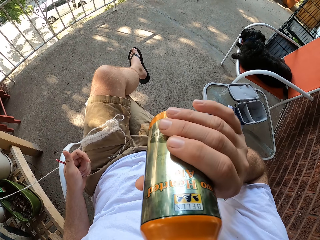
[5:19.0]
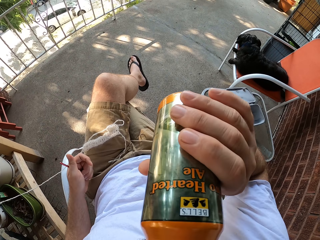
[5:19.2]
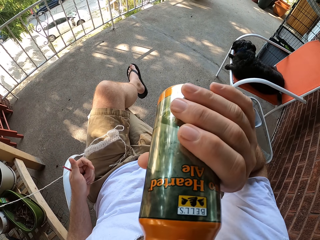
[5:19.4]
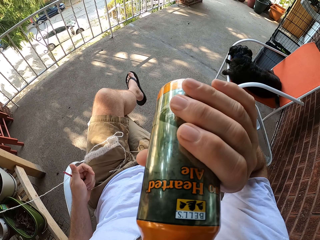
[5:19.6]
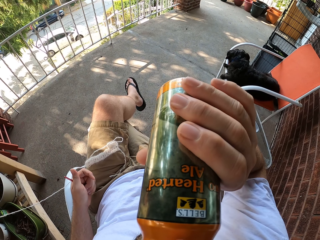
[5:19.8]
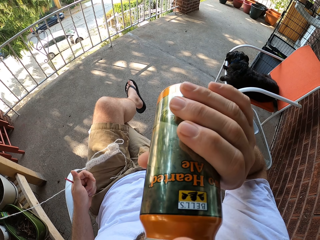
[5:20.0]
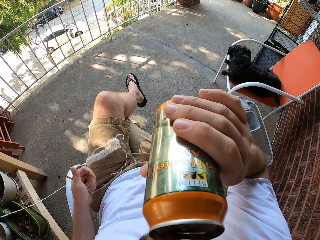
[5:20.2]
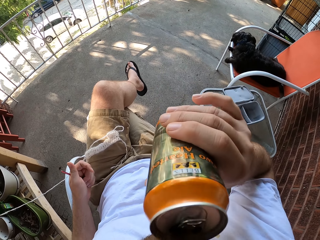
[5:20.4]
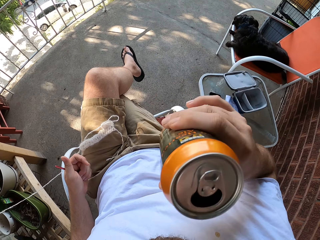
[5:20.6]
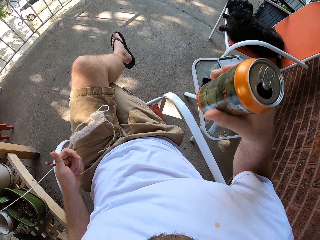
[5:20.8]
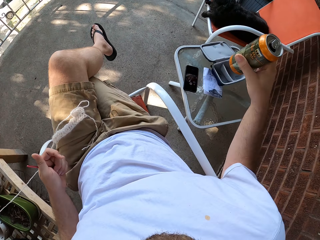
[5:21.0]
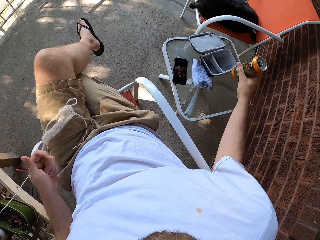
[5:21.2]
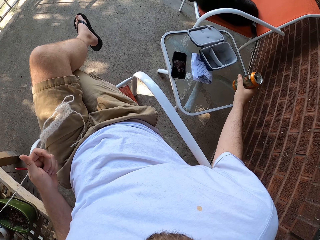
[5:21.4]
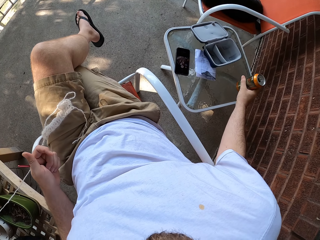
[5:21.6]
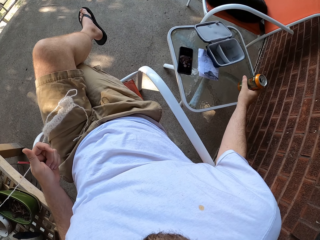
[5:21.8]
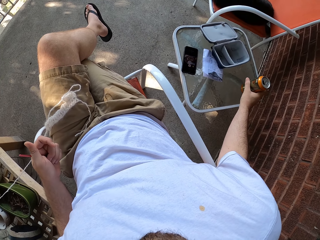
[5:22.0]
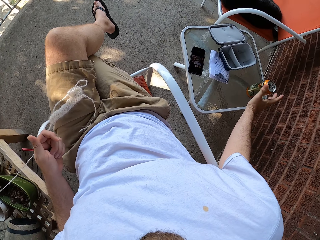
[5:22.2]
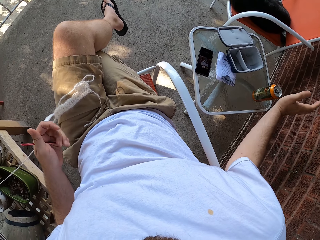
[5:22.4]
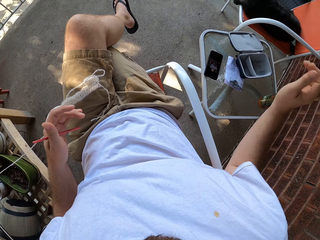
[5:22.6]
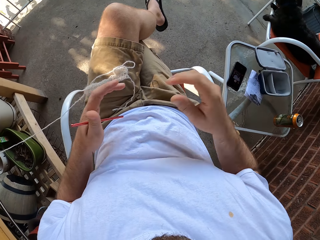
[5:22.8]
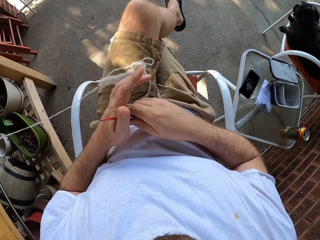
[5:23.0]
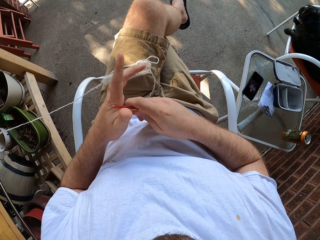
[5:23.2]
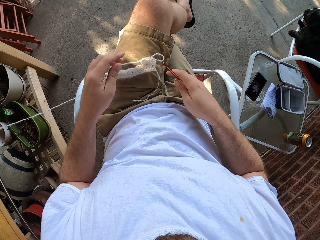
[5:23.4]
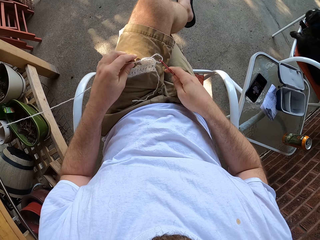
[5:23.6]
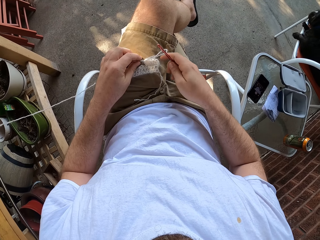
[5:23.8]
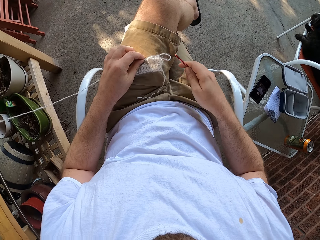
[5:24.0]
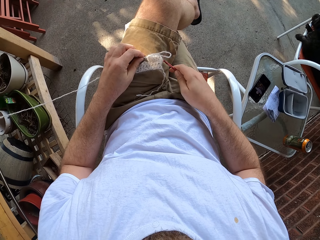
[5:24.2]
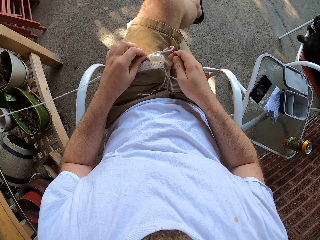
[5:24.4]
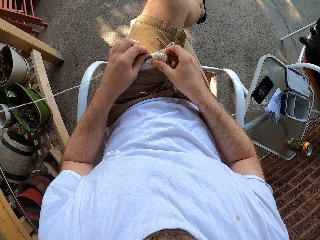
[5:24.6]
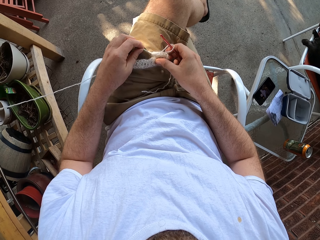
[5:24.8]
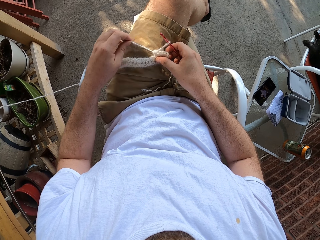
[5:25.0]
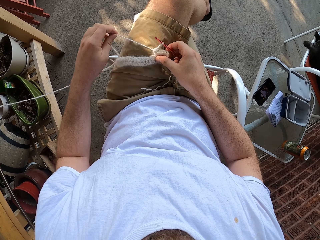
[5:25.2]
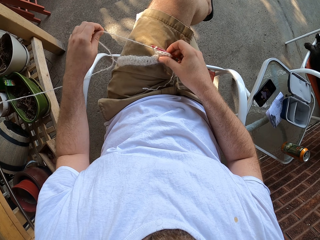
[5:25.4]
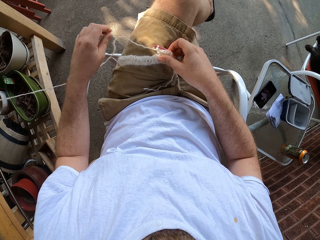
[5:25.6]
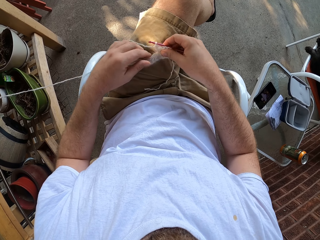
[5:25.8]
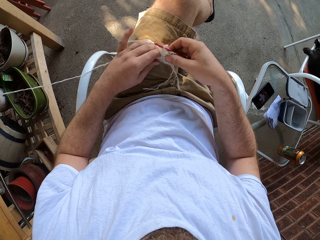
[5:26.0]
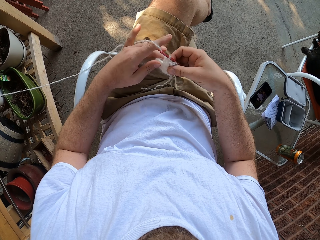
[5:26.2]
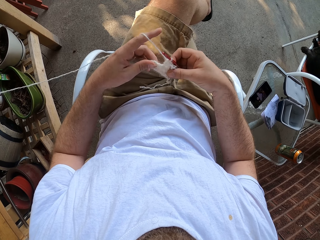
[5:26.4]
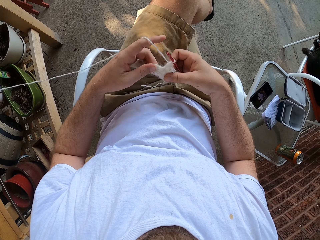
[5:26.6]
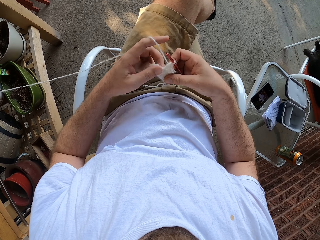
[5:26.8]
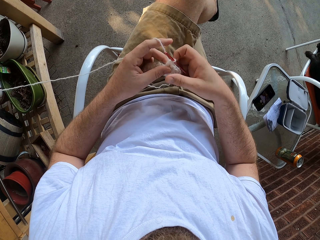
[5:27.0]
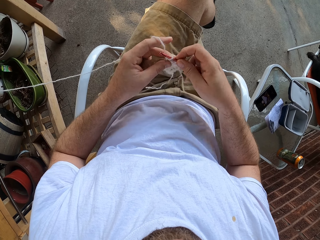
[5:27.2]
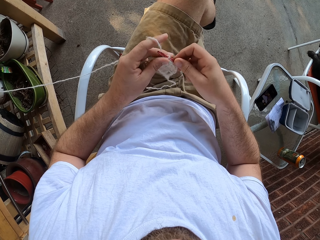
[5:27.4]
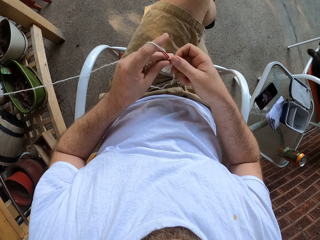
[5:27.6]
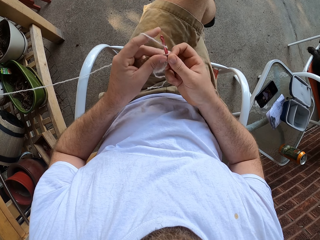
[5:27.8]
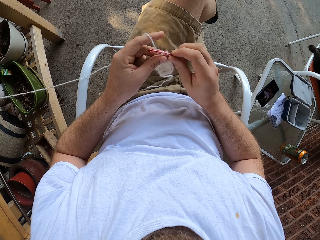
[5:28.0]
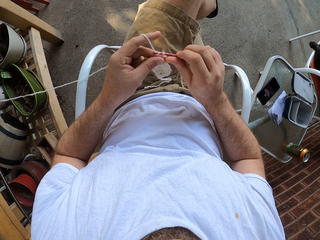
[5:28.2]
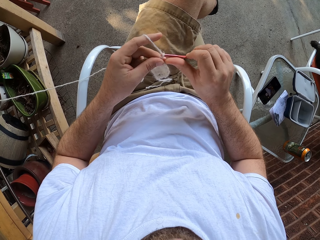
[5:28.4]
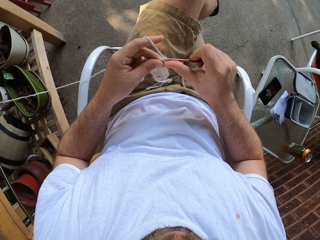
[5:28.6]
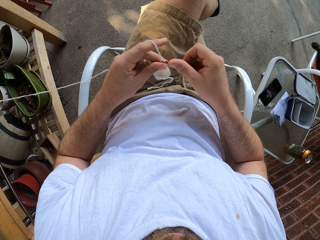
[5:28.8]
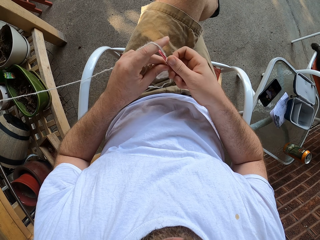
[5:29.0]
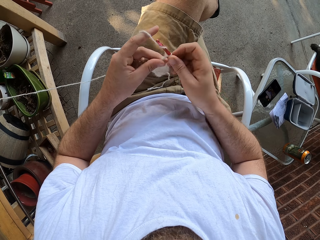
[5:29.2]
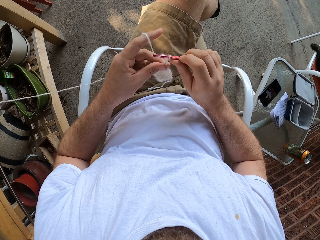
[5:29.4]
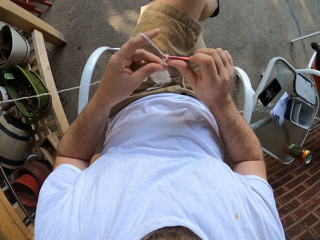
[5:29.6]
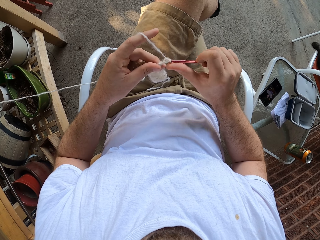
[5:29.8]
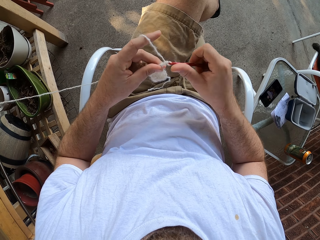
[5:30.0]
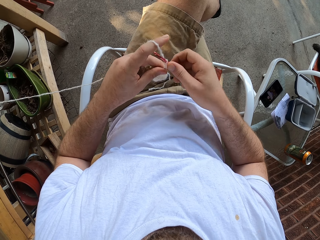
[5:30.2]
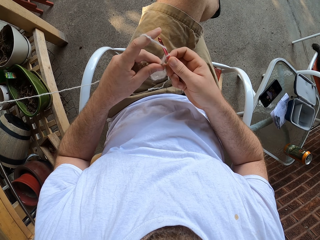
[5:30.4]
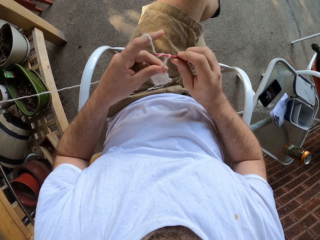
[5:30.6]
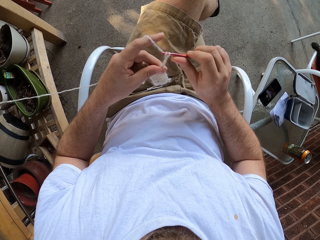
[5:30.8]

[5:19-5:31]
The camera wearer drinks from the can. He places the can on the table. He transfers the knitting pin or crochet to his right hand. He knits the yarn with the knitting pin.

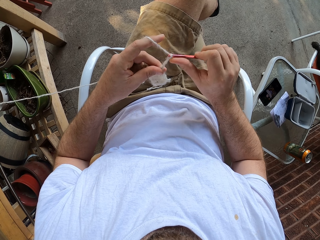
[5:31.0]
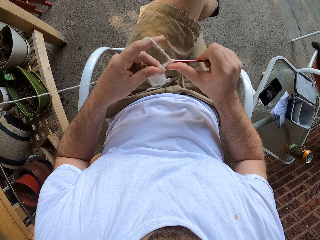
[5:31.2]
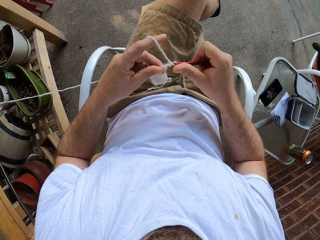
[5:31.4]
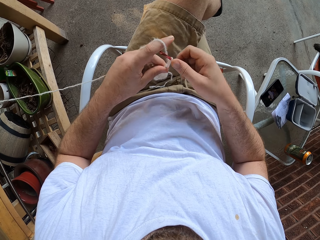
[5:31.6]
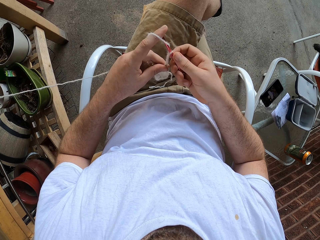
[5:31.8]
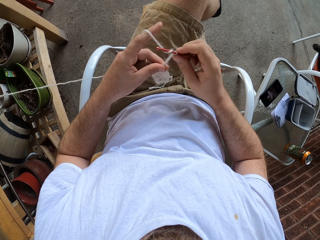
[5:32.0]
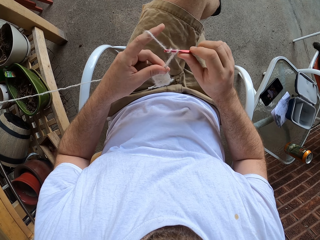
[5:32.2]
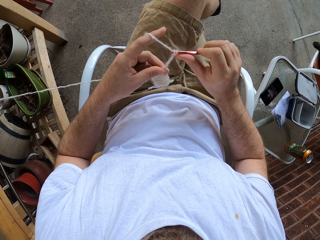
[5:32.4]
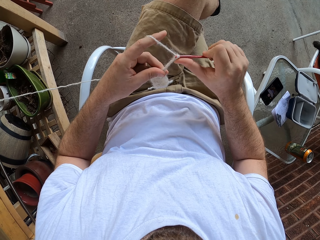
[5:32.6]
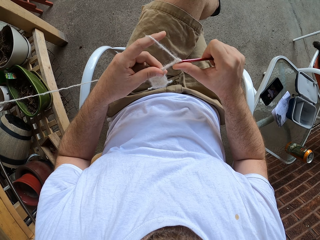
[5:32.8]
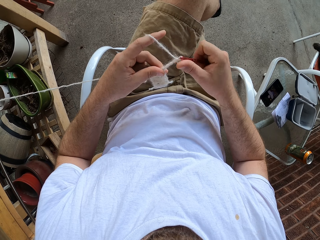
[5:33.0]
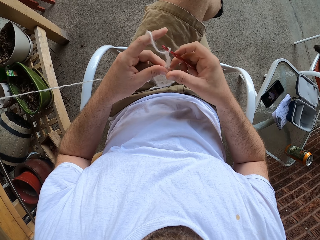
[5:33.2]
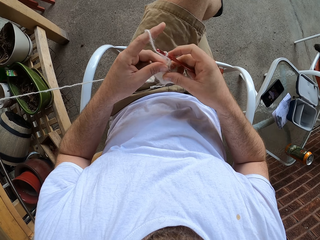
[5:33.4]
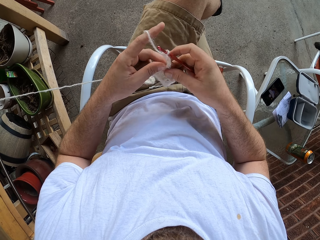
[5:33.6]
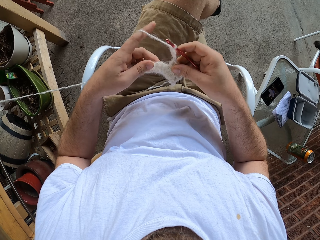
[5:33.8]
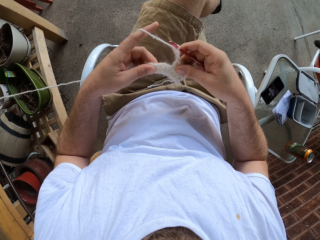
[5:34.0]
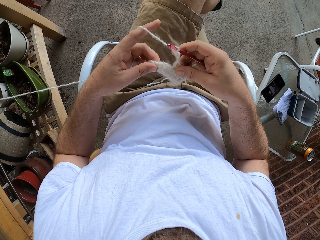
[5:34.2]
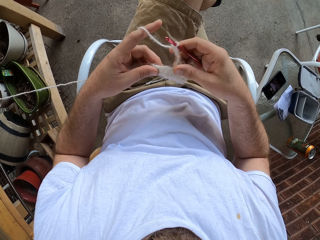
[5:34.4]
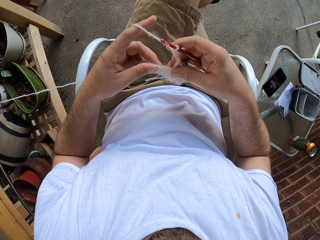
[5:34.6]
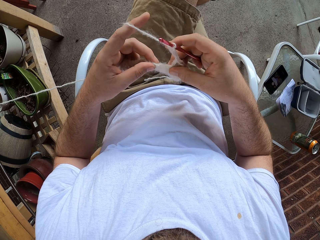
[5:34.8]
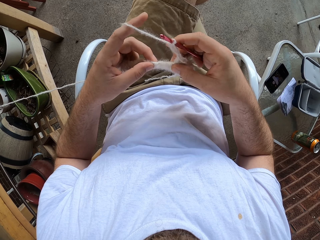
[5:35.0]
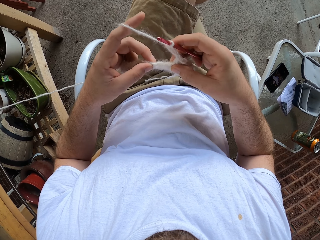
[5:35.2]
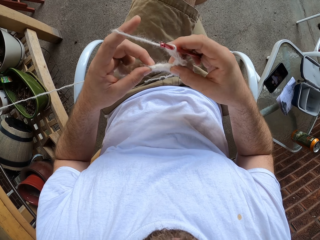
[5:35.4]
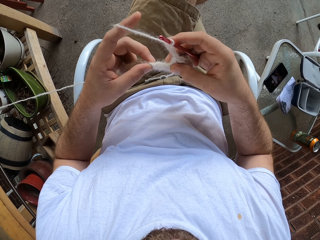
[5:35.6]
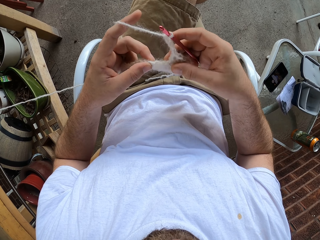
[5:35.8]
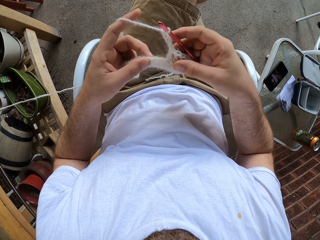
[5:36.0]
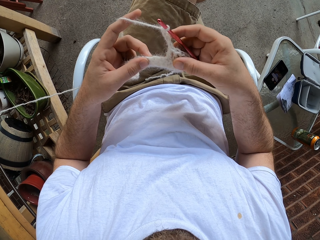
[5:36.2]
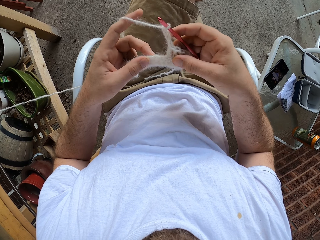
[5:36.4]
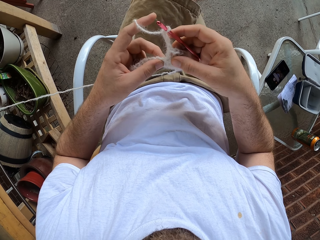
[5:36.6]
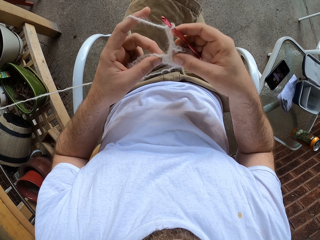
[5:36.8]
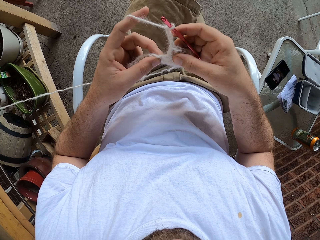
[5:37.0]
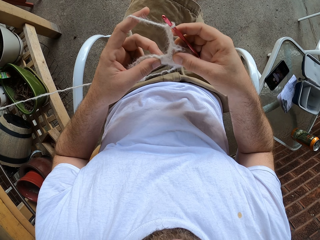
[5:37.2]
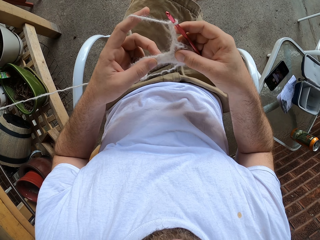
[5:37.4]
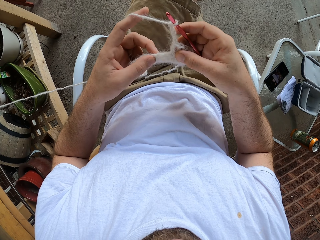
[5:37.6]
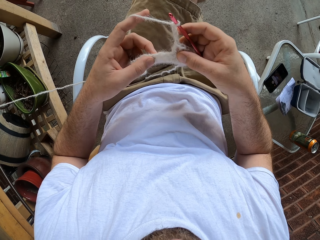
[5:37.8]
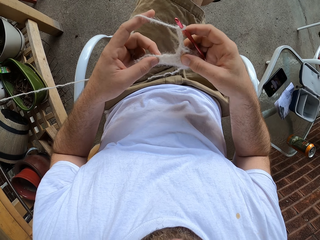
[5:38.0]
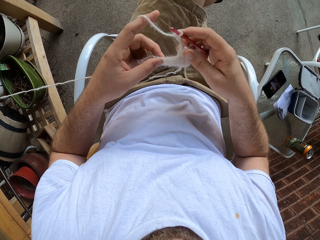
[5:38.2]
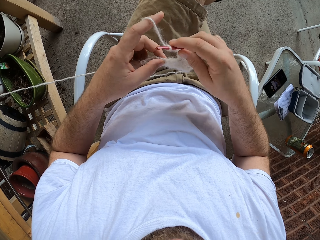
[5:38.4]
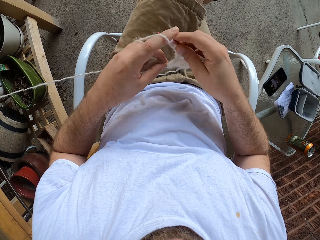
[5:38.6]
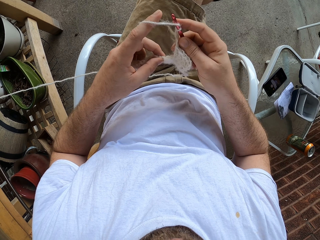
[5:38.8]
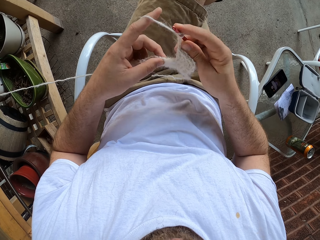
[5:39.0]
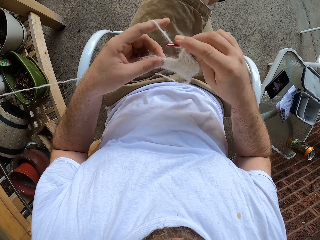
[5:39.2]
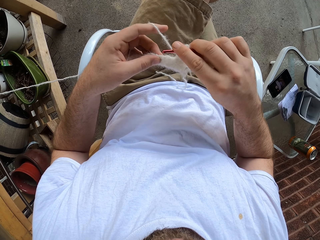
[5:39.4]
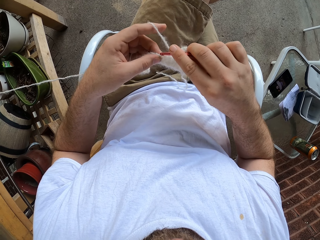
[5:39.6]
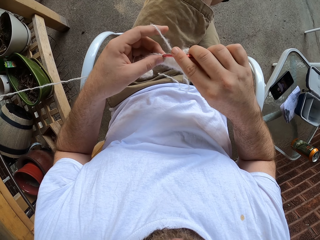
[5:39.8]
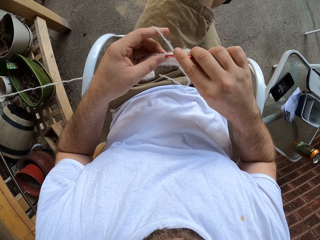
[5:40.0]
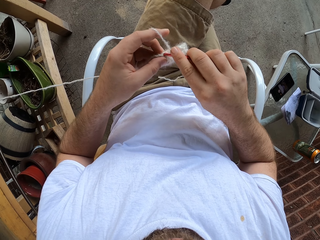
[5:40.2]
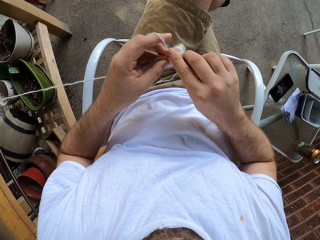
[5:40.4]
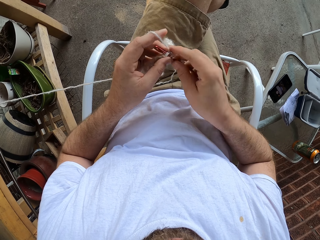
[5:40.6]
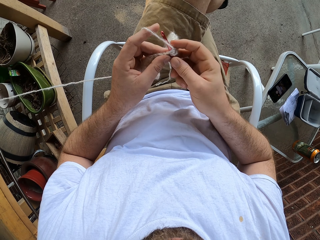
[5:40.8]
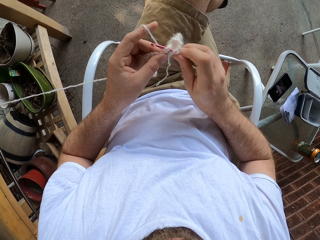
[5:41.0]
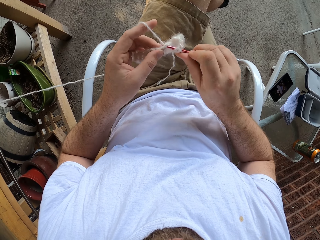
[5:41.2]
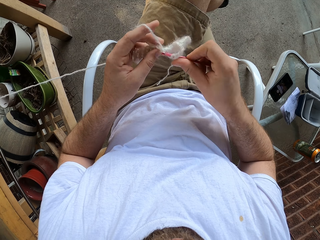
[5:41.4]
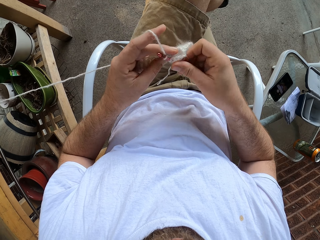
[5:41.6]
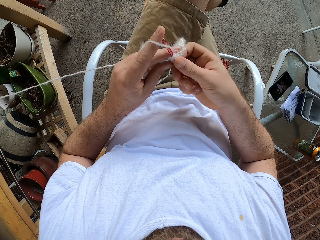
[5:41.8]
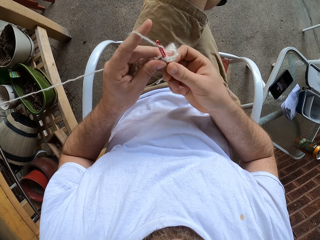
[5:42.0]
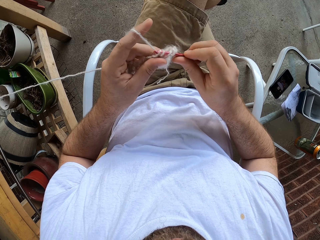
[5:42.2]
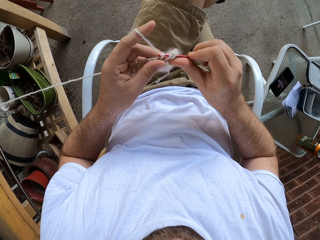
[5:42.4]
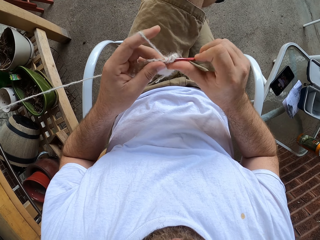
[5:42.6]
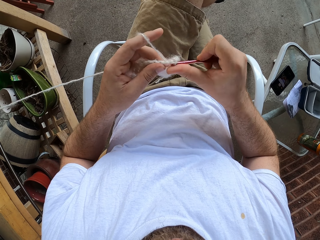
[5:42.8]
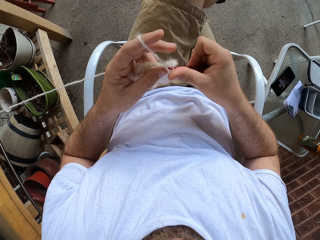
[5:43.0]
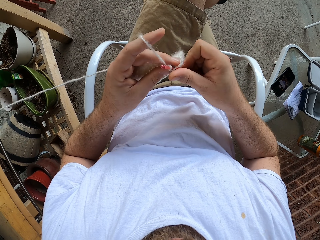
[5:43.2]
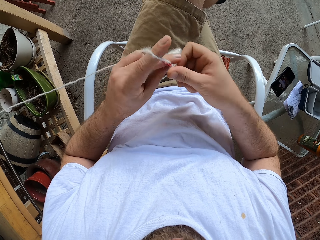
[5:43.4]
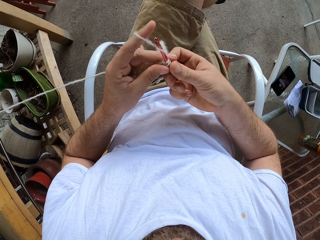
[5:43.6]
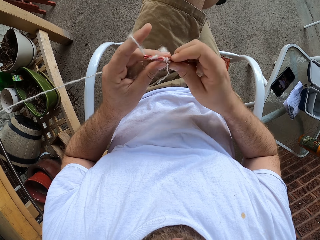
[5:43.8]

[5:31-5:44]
The camera wearer looks at the fabric. They knit the fabric with a crochet.
